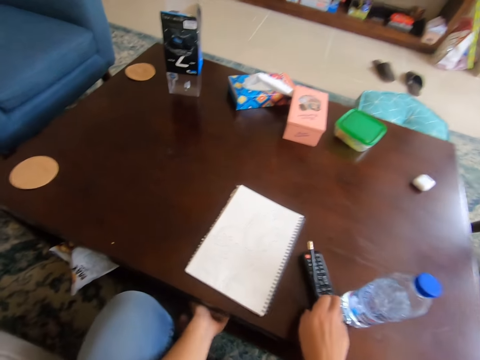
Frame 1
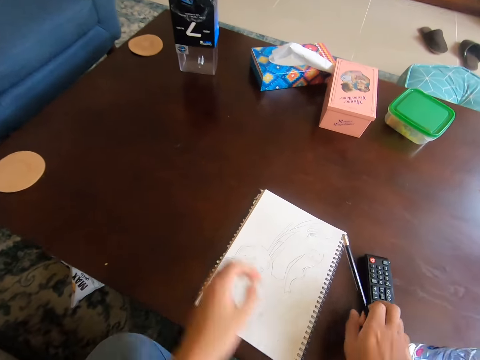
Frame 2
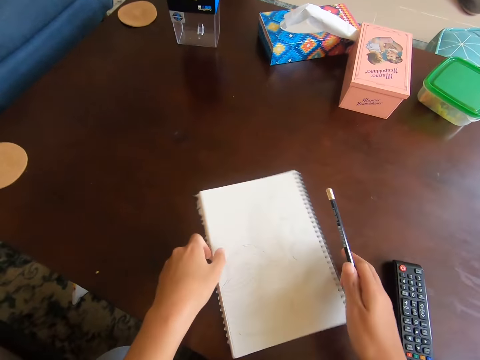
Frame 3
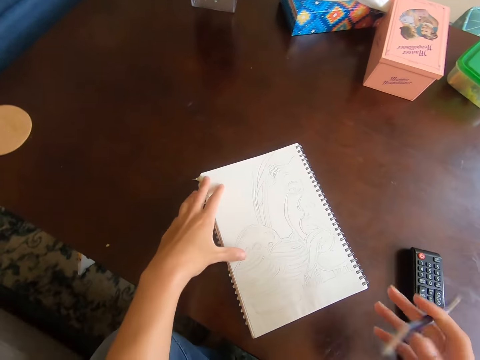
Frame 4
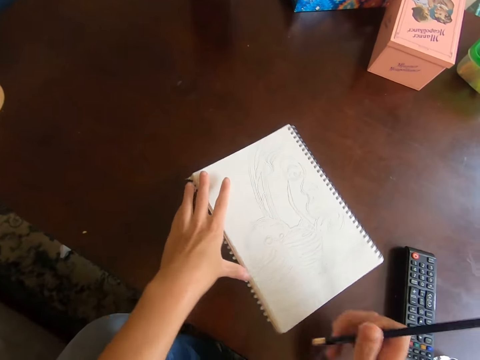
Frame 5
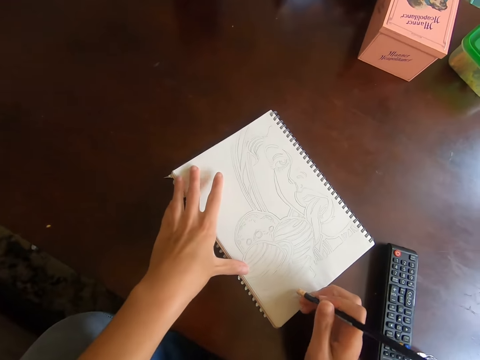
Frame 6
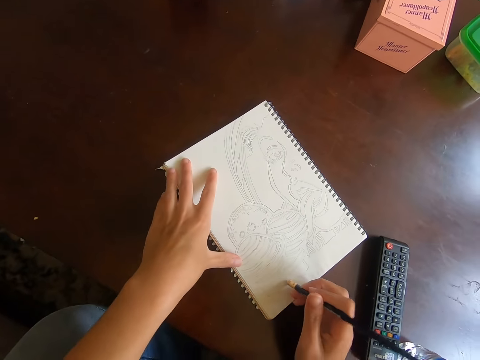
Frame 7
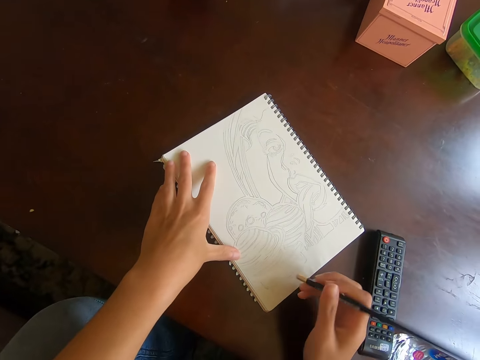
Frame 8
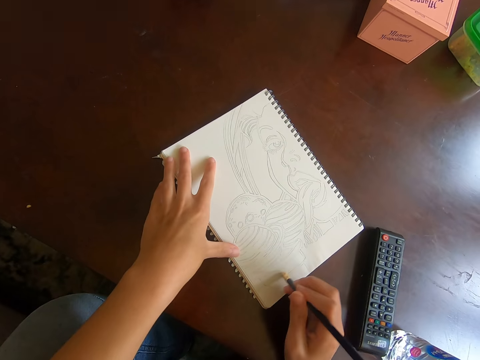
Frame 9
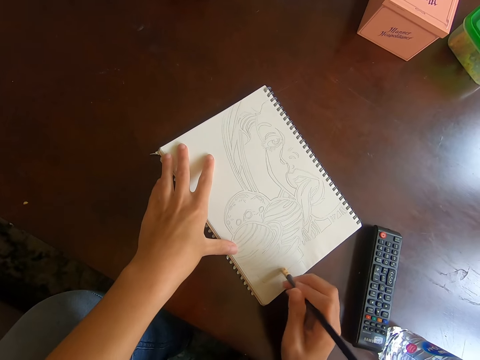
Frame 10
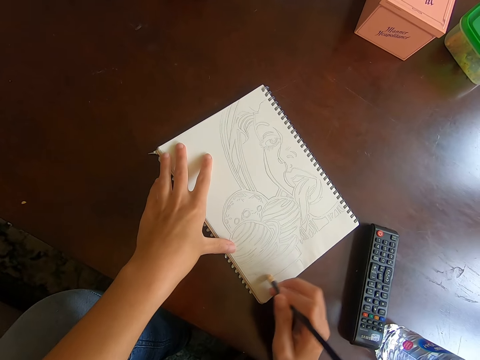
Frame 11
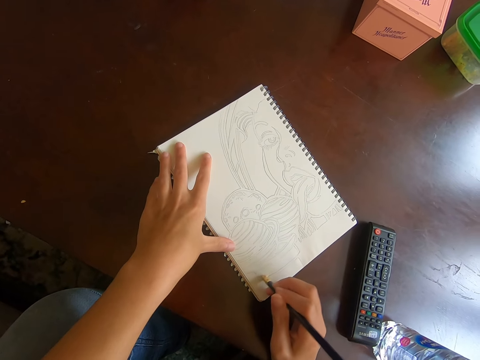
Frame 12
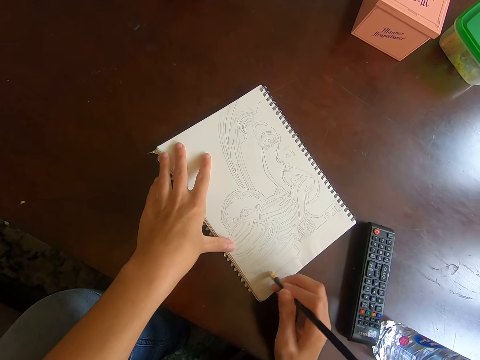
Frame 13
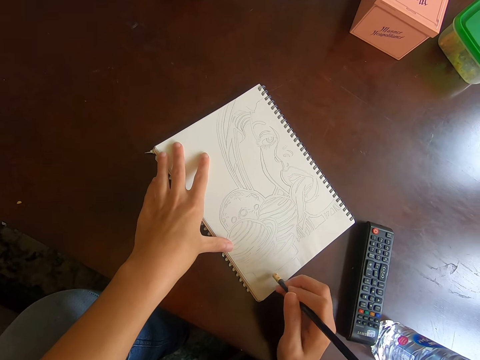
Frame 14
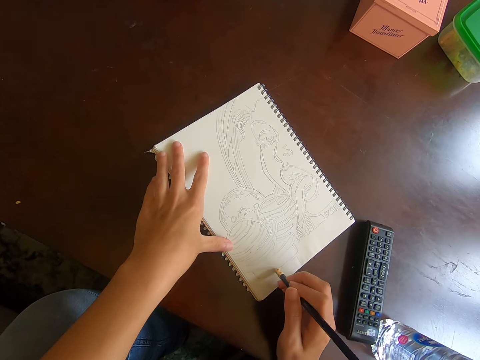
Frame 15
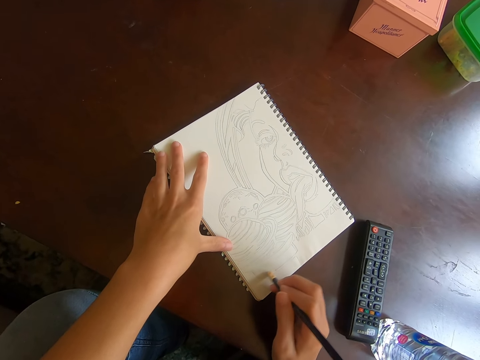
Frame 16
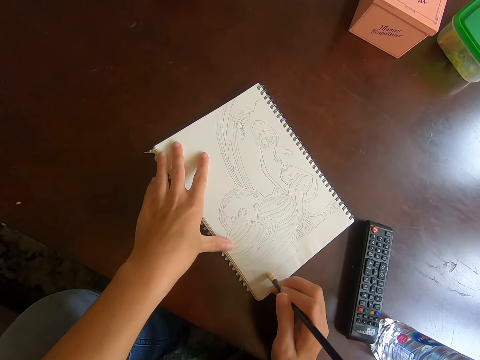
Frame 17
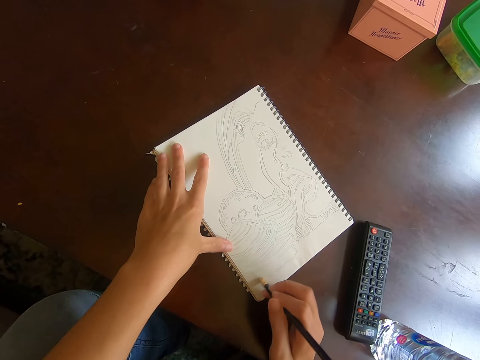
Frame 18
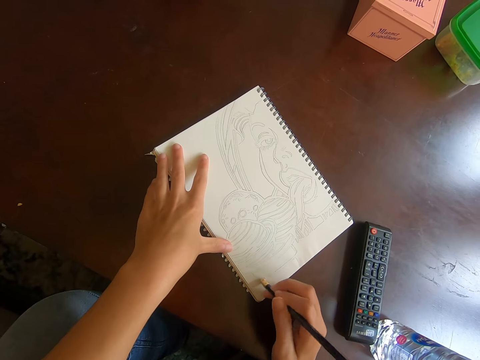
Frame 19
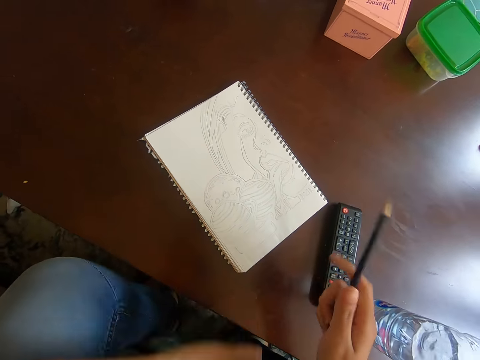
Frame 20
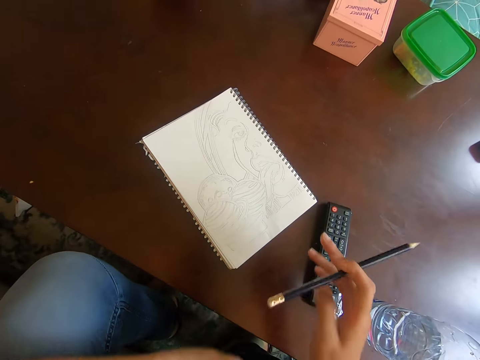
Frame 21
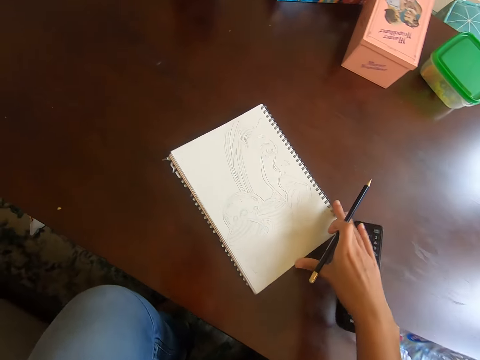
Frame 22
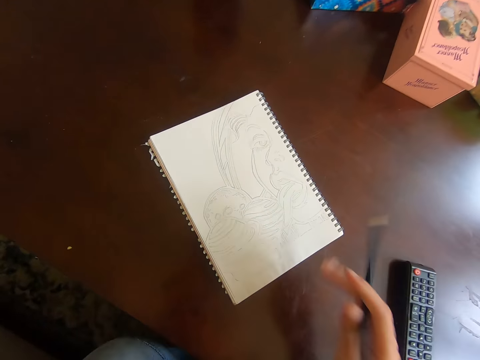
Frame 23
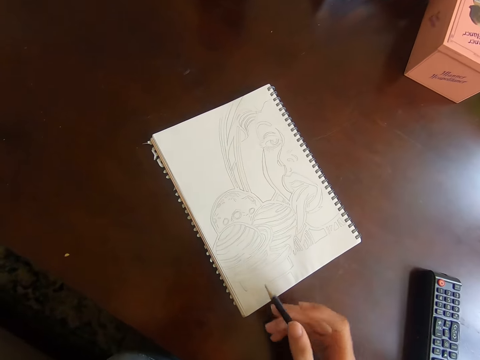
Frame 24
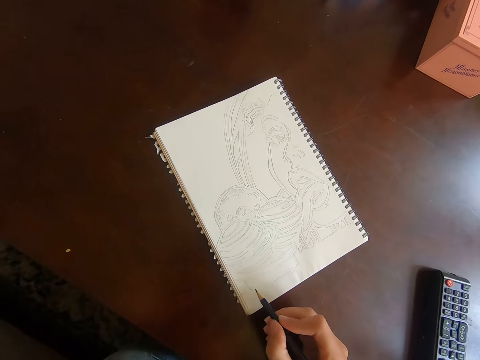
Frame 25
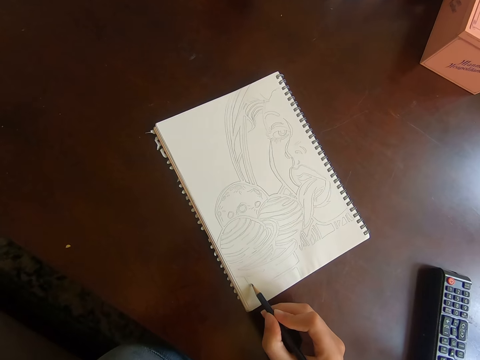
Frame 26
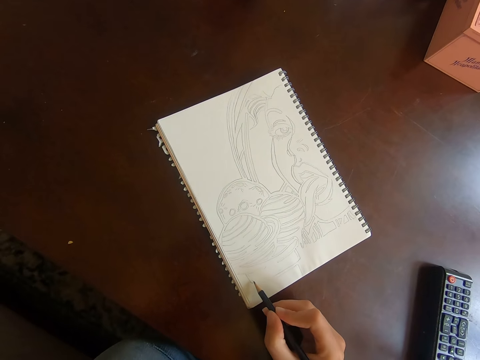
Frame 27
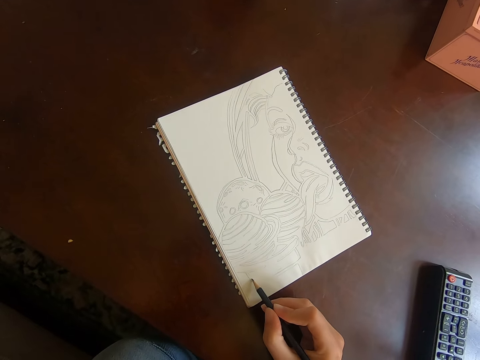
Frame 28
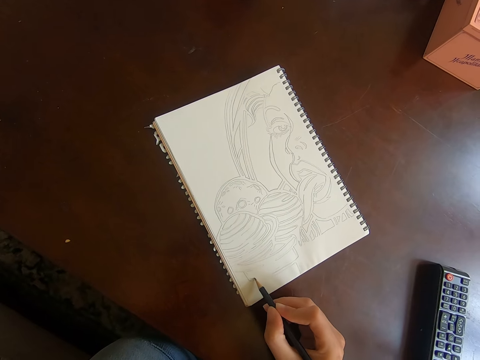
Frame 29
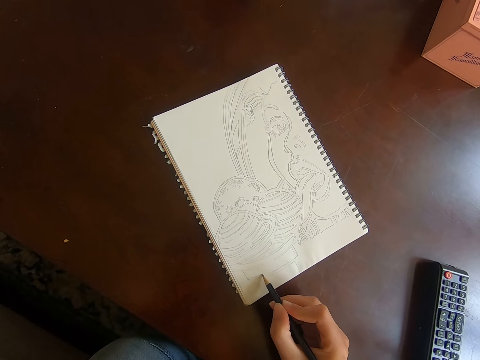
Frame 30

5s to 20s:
The camera wearer moves a remote control. They turn a book on the table. They erase part of a drawing on the book with a pencil rubber. They lift the pencil off the book. They wipe the book with the left hand. They turn the pencil in the right hand. They push the book on the table. They draw on the book.

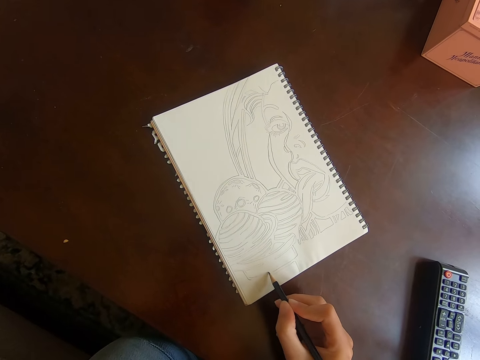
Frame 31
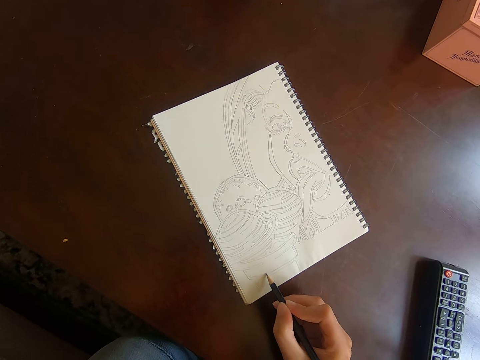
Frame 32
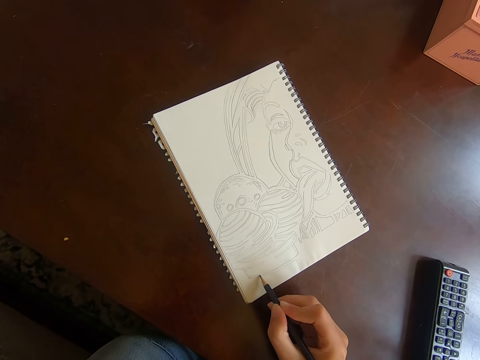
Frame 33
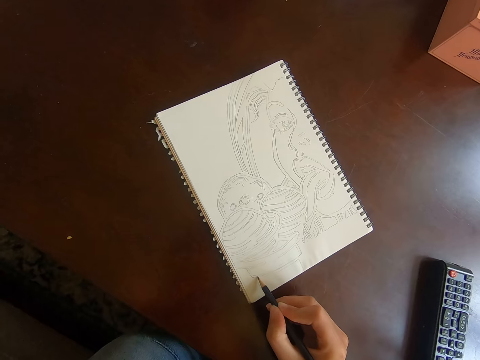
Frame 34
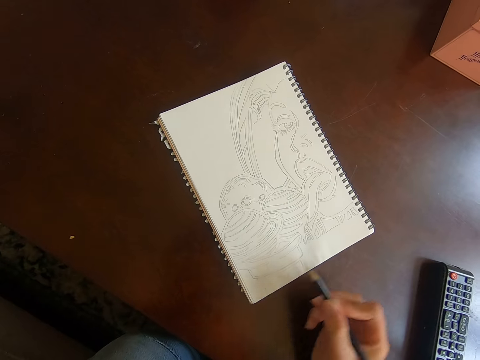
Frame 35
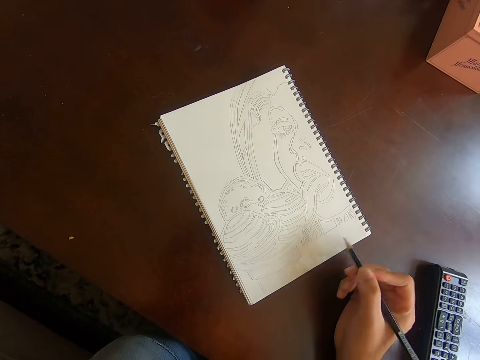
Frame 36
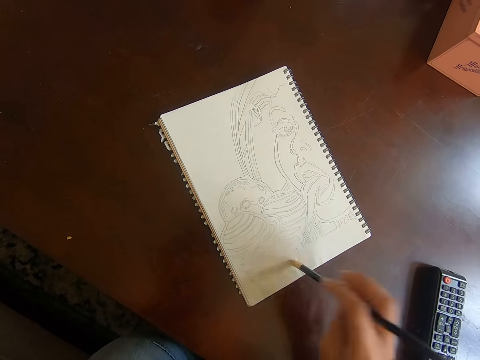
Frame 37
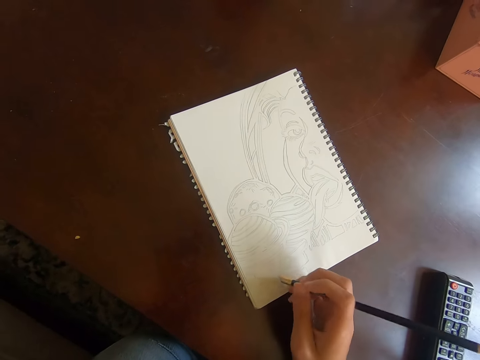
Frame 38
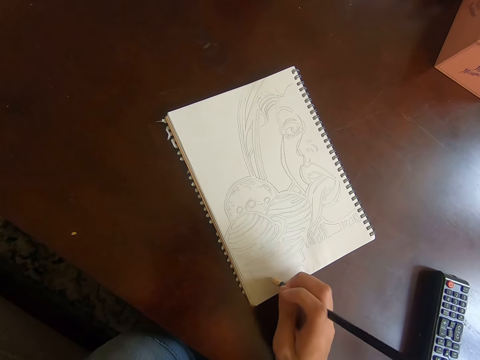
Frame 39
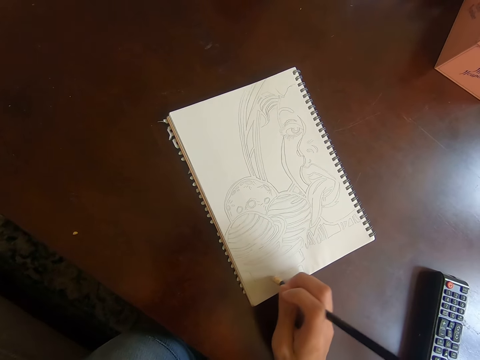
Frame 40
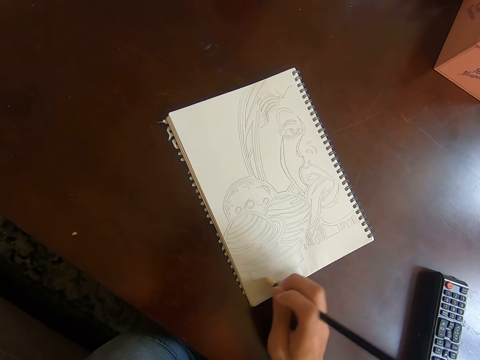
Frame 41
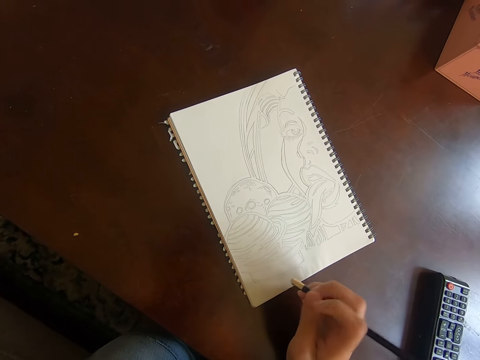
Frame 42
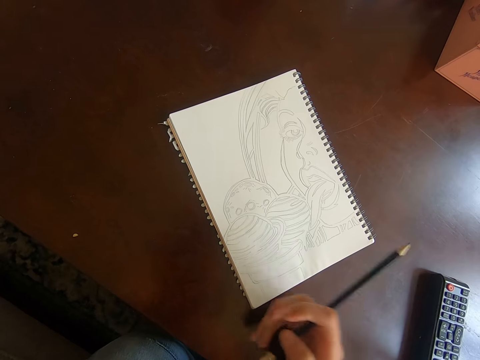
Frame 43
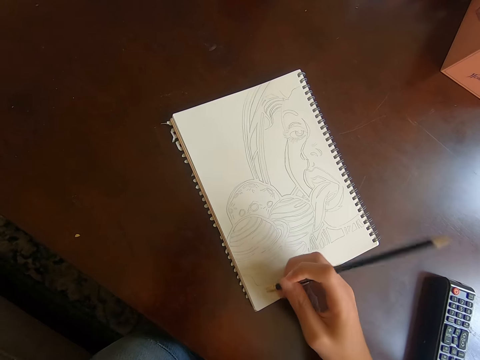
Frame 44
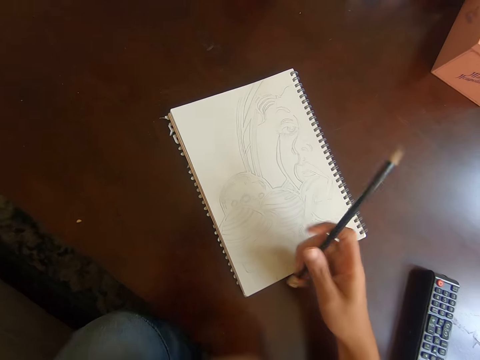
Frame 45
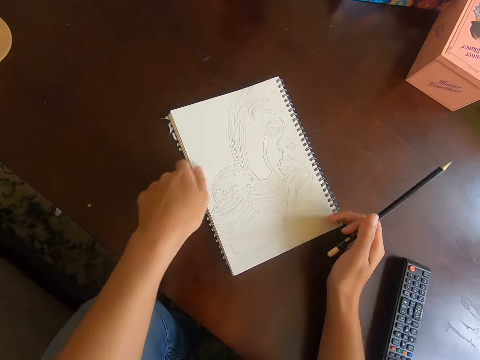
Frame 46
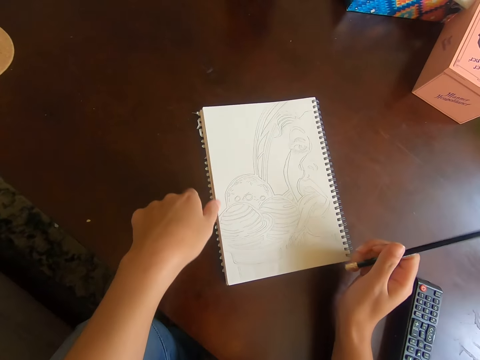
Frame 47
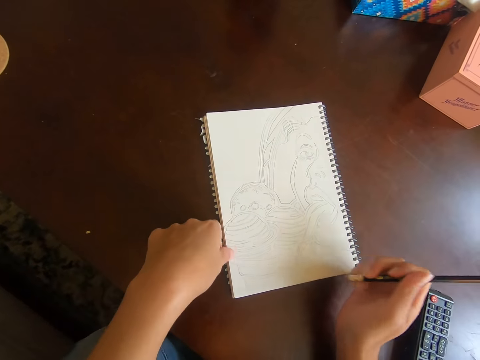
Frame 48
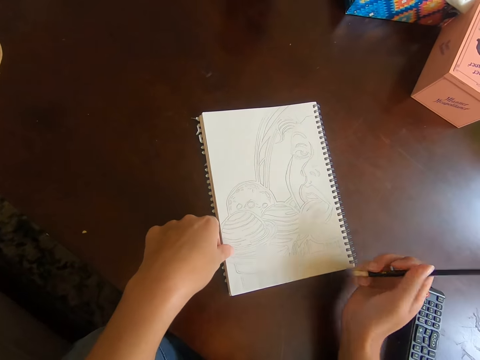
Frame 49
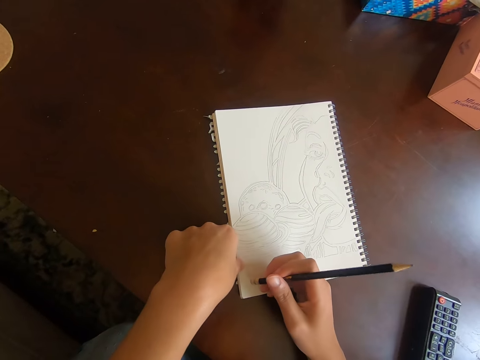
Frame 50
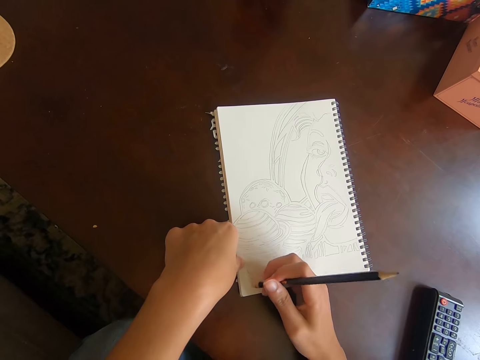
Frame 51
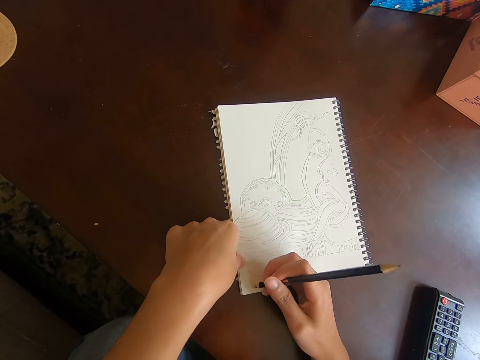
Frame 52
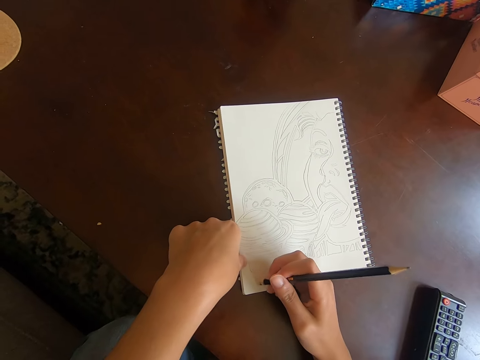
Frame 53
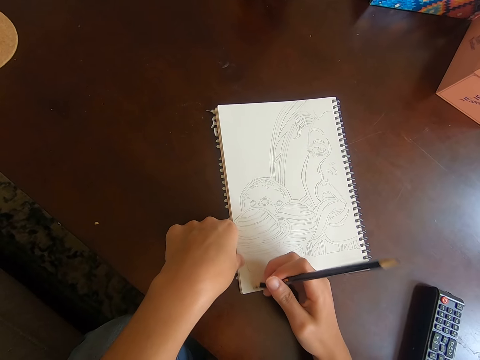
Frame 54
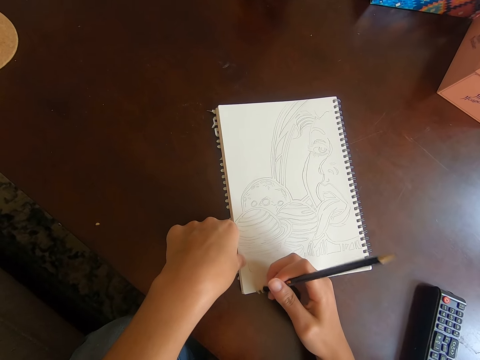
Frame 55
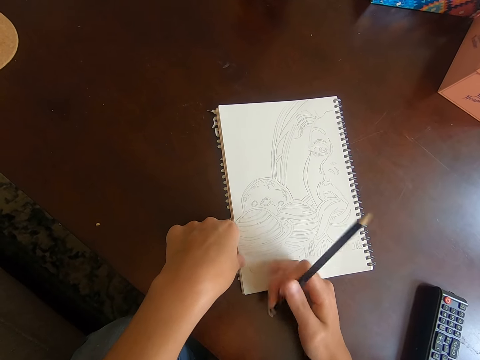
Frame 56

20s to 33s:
The camera wearer draws on a book with a pencil. They turn the pencil in the right hand. They erase on the book with a pencil rubber. They push the book with the left hand. They erase on the book with the pencil rubber in the right hand.
